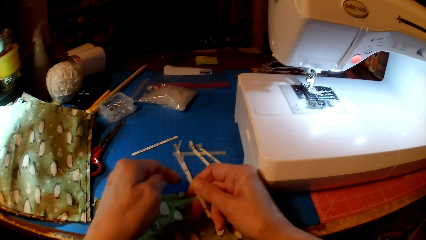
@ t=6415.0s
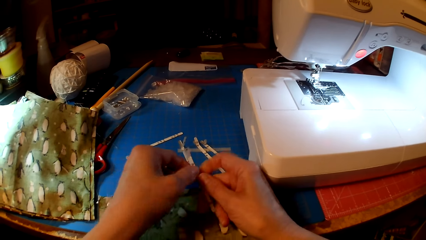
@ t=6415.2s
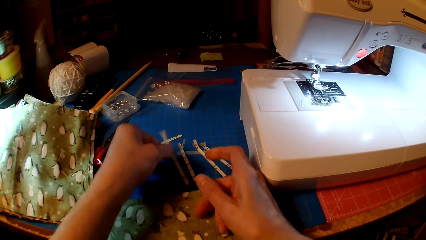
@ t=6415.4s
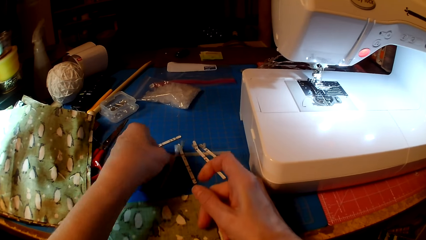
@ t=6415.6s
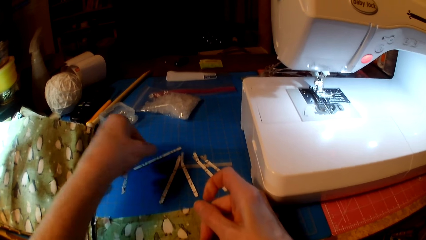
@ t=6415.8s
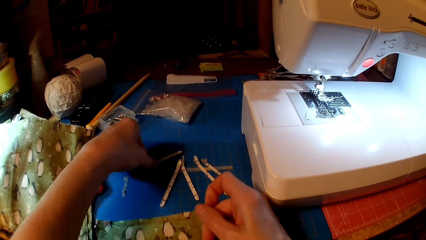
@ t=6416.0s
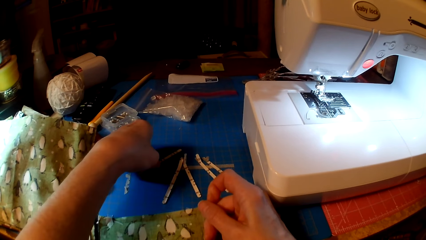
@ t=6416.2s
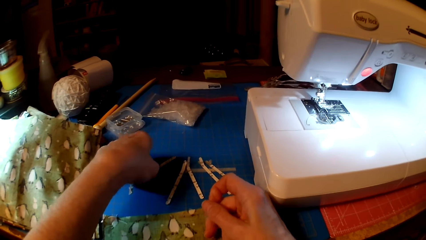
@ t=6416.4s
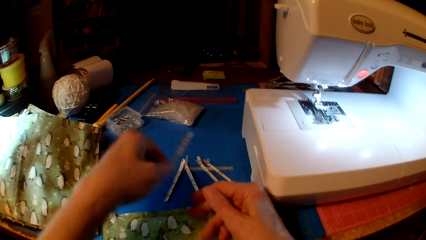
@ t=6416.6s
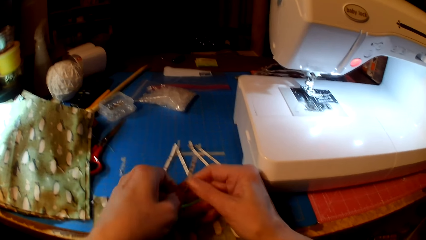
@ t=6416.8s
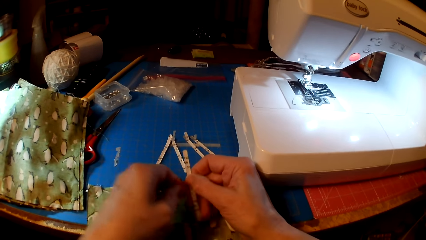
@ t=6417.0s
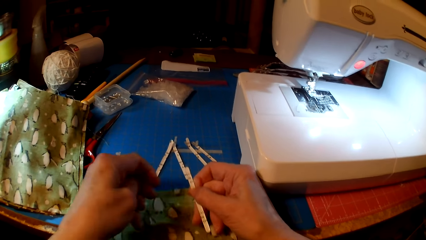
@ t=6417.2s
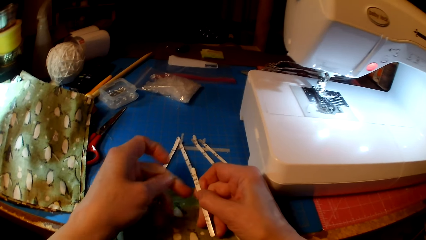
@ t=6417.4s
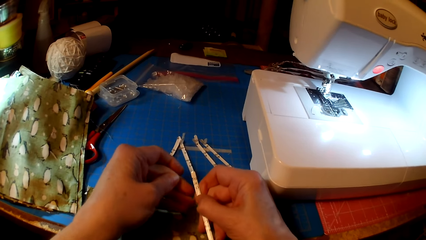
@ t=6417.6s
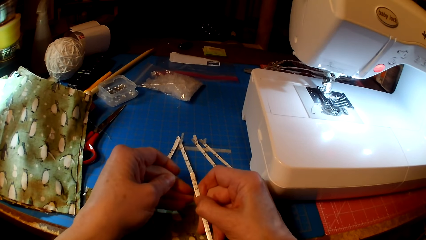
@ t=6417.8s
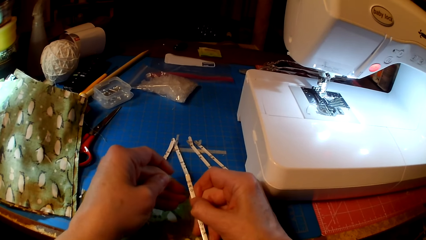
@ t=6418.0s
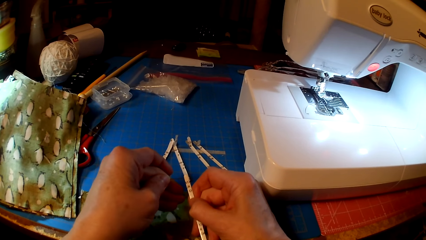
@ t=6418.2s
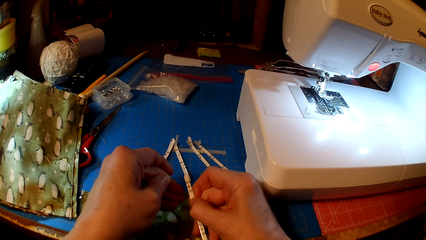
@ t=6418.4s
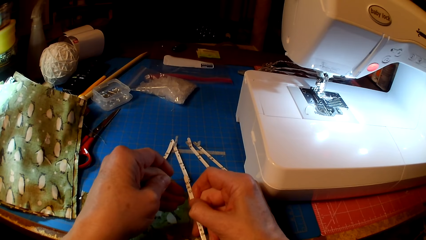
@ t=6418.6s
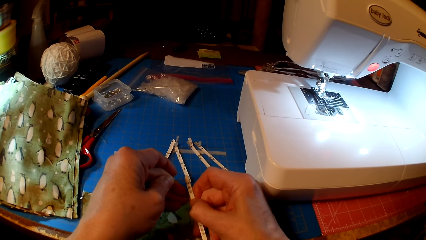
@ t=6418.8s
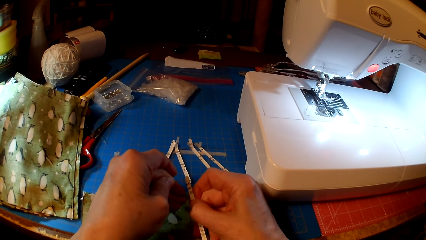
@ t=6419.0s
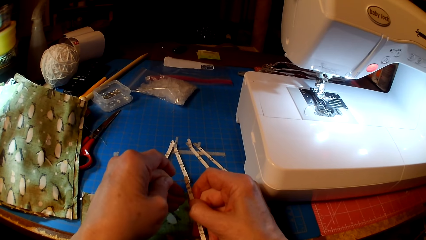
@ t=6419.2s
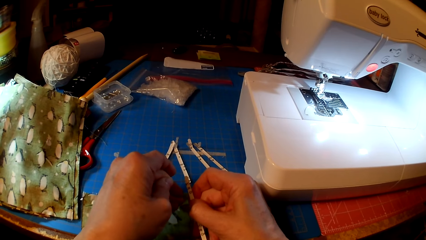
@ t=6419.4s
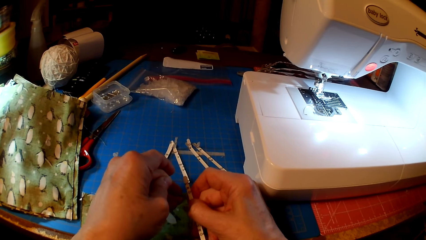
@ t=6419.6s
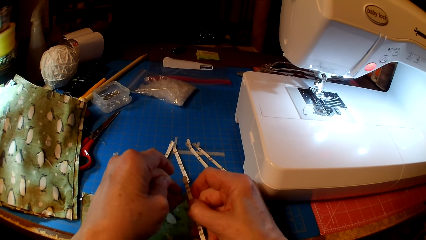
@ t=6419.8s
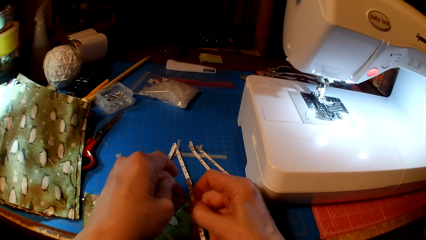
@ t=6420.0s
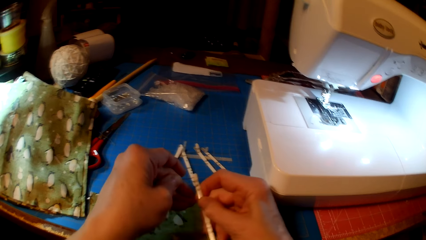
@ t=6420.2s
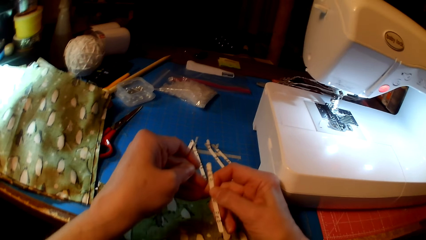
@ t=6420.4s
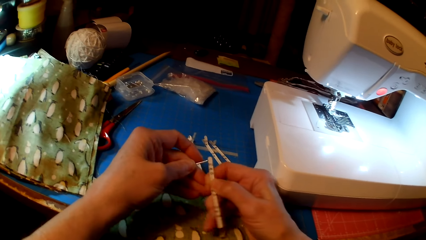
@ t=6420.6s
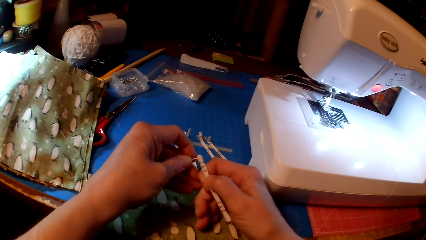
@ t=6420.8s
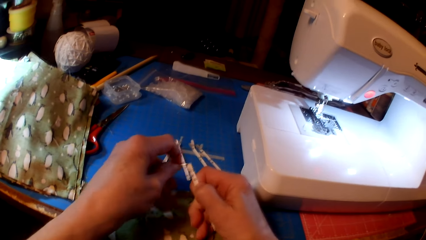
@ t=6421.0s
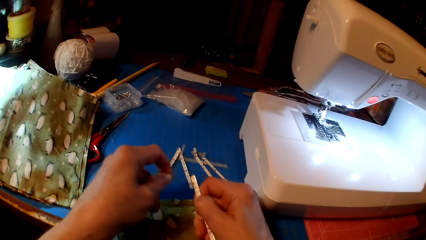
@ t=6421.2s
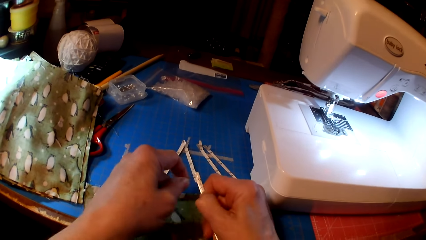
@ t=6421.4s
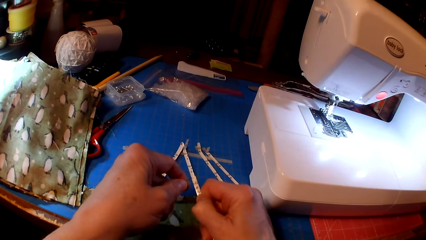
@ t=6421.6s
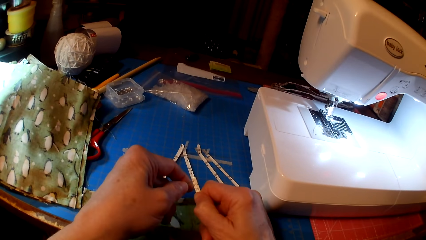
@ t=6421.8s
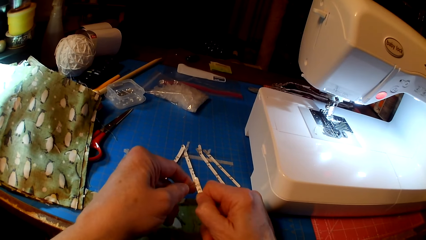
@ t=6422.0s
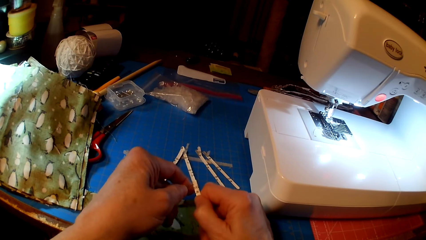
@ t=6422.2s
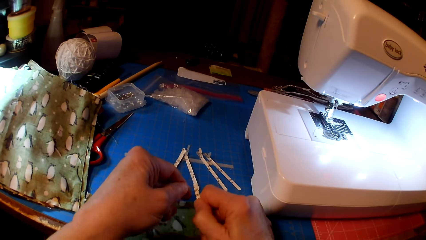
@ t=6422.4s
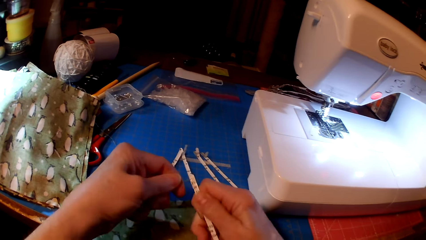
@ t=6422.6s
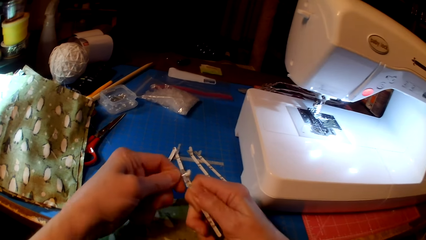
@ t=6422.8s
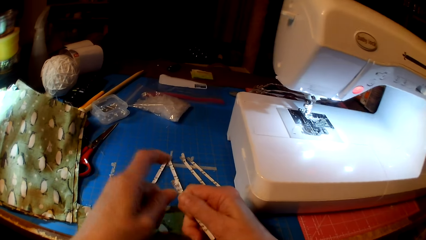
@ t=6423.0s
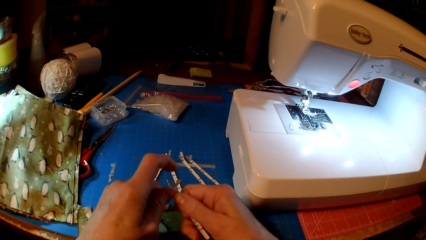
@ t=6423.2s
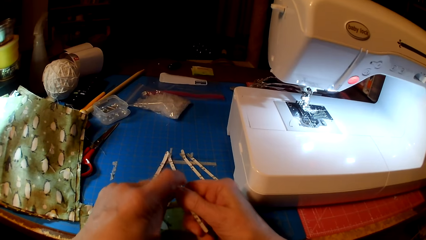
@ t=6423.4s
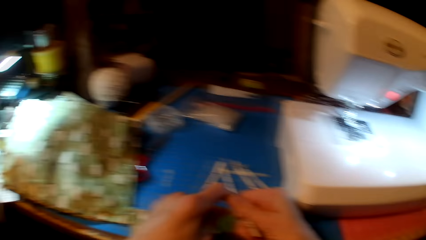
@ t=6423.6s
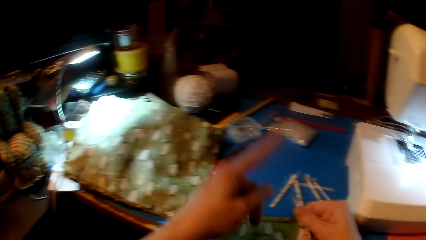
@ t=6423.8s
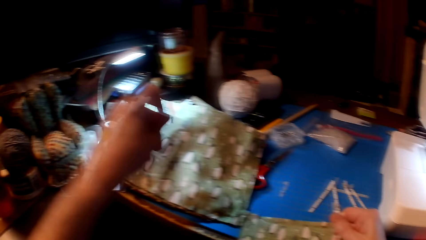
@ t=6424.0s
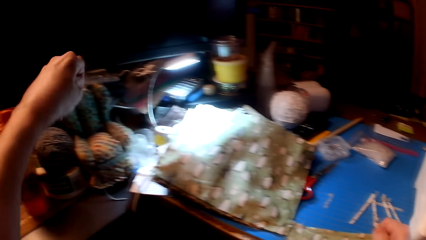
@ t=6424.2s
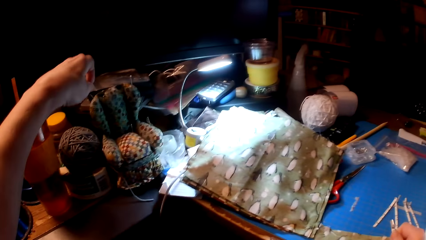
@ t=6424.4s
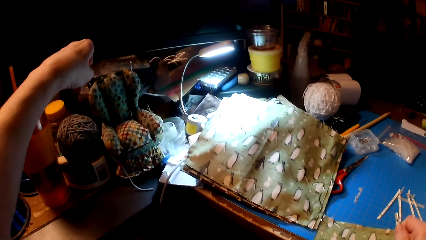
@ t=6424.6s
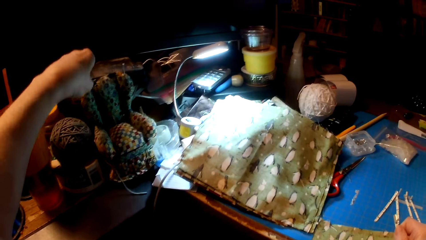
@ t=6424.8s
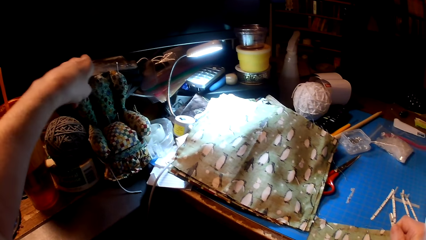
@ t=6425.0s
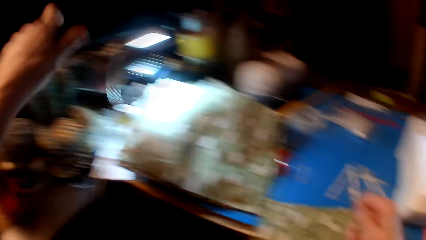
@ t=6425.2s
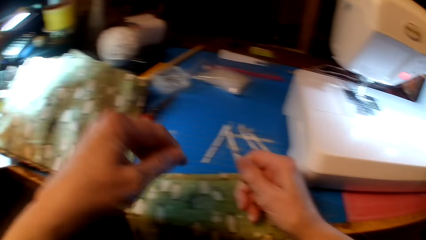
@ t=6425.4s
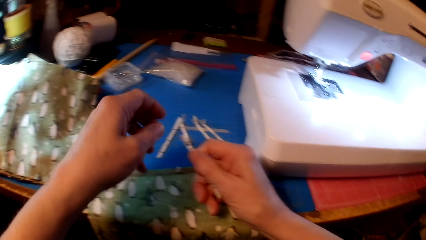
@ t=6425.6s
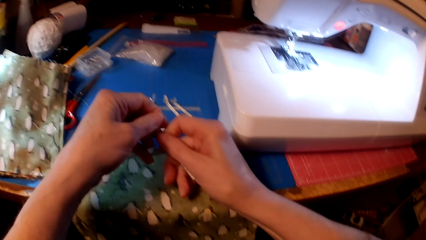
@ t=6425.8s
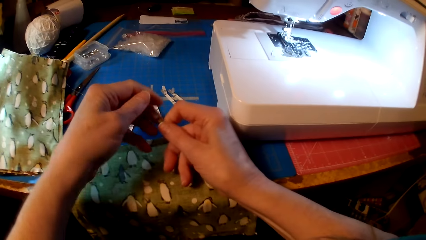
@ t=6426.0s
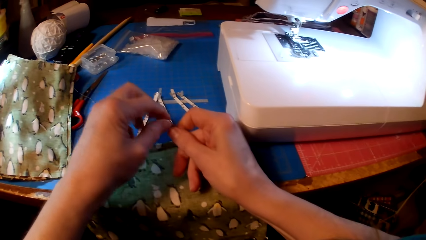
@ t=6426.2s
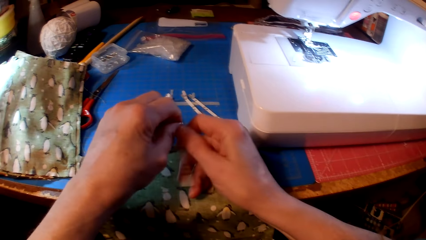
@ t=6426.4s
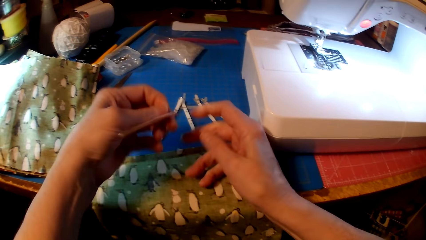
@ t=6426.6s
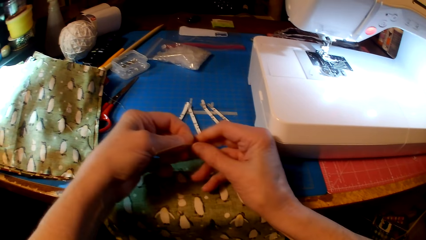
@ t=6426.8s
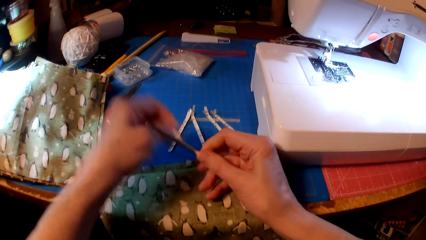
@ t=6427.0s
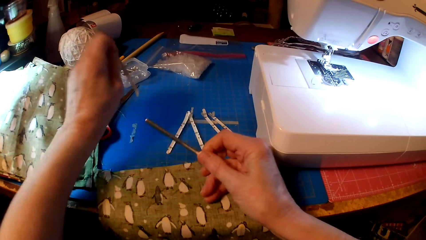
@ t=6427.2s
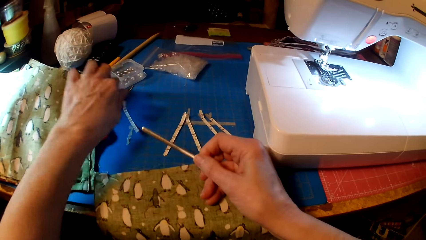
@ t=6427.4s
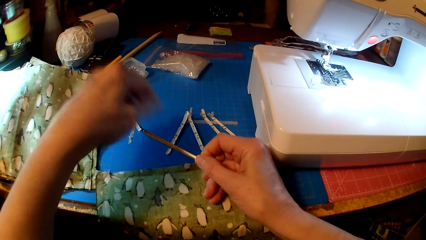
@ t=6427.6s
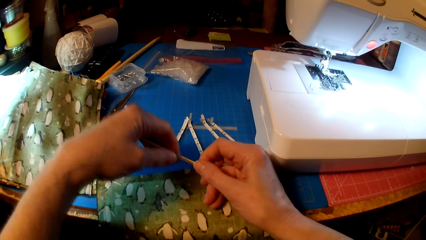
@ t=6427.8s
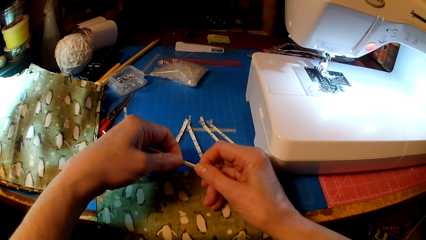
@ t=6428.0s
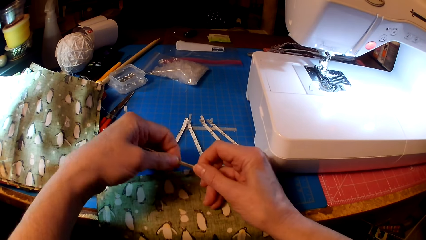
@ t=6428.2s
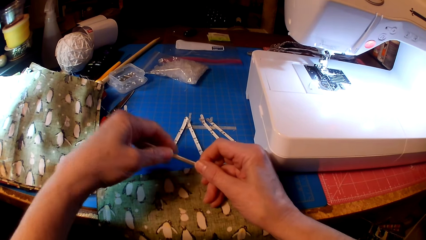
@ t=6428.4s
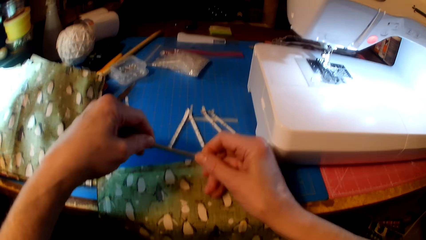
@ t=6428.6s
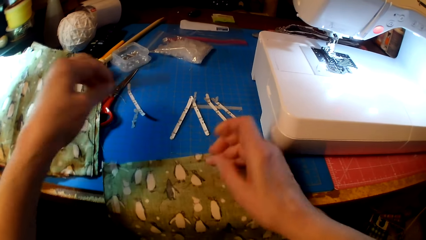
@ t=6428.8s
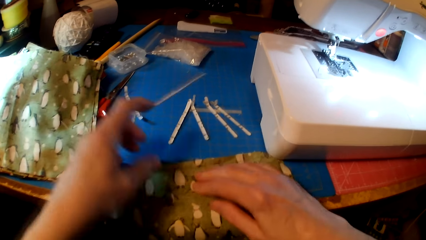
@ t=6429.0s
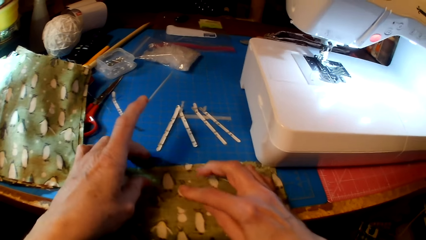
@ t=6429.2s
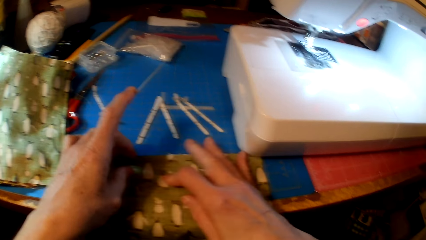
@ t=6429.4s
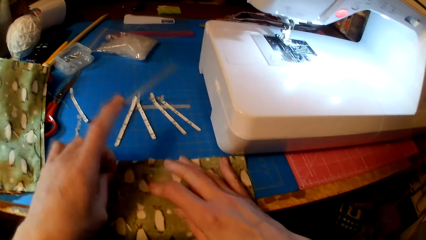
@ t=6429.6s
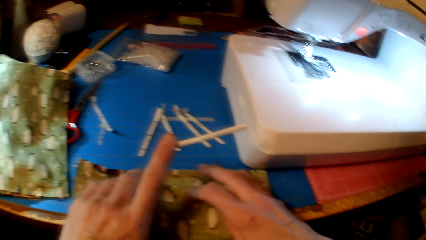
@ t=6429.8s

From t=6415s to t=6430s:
The camera wearer drops something, puts something on the counter top, picks something, and pierces something. They hold something and pin the pin on something. They put something on the counter top and hold something.
